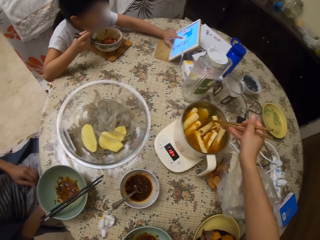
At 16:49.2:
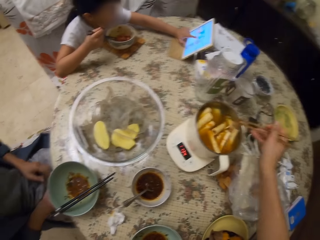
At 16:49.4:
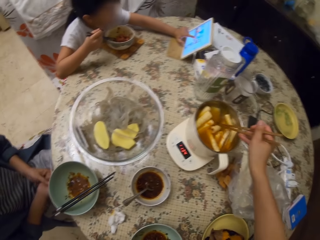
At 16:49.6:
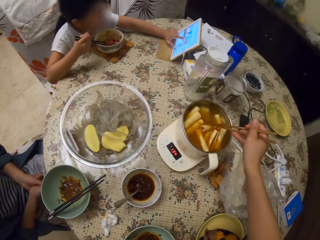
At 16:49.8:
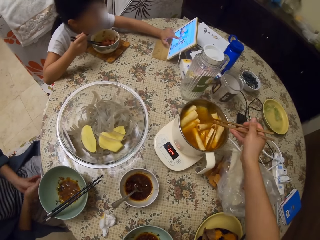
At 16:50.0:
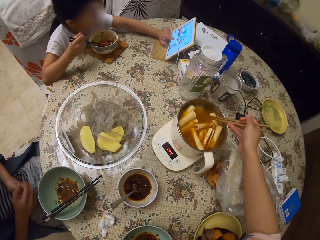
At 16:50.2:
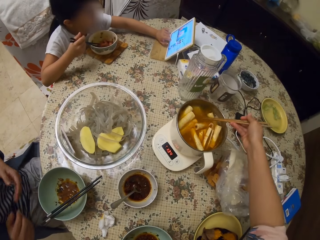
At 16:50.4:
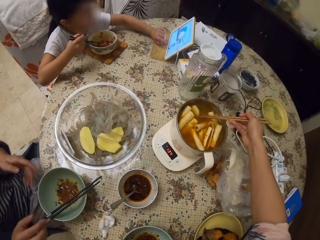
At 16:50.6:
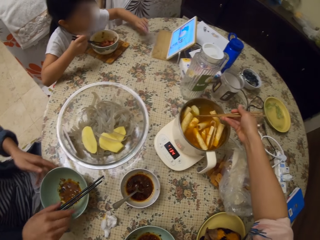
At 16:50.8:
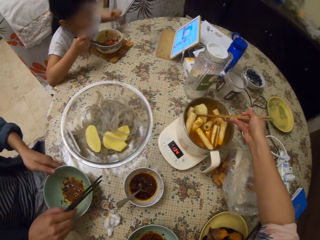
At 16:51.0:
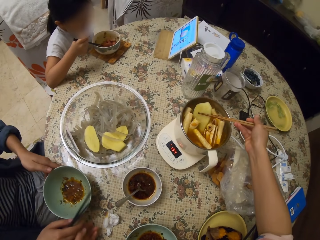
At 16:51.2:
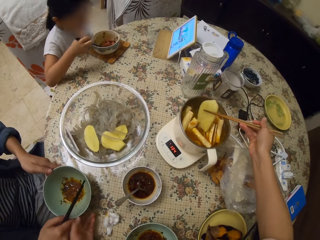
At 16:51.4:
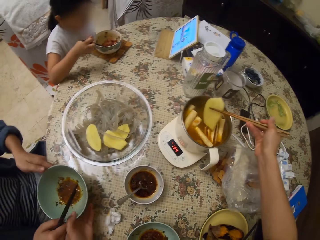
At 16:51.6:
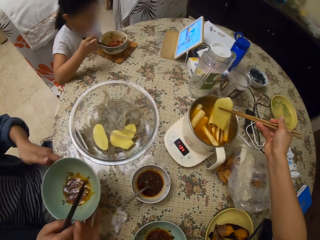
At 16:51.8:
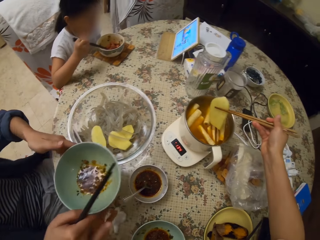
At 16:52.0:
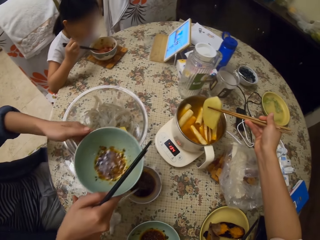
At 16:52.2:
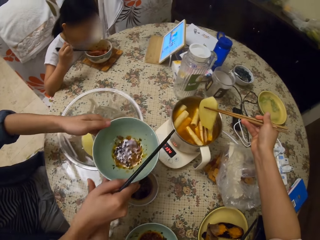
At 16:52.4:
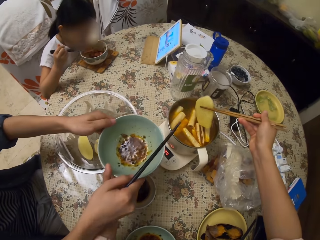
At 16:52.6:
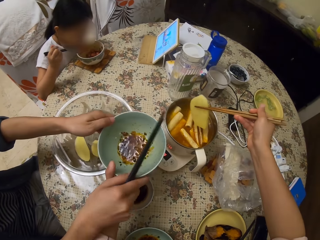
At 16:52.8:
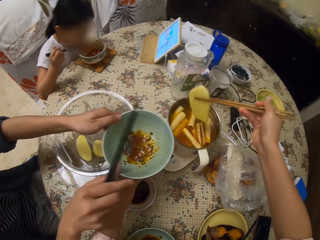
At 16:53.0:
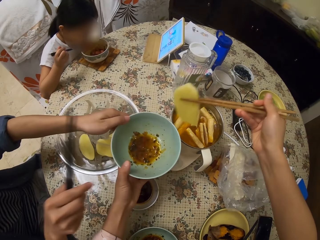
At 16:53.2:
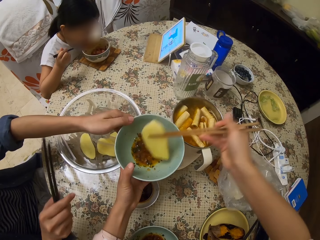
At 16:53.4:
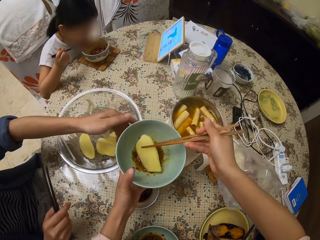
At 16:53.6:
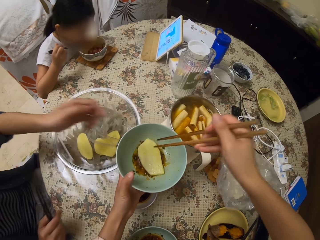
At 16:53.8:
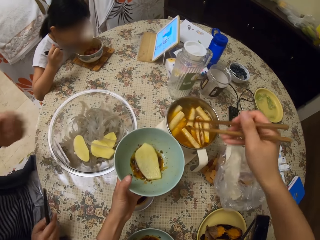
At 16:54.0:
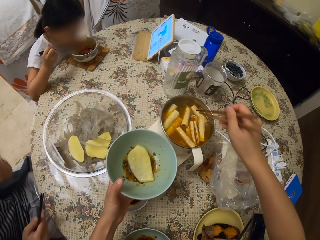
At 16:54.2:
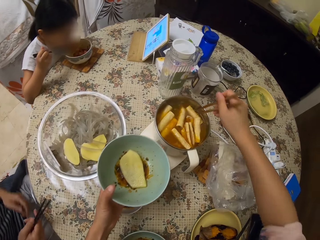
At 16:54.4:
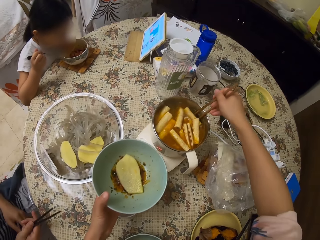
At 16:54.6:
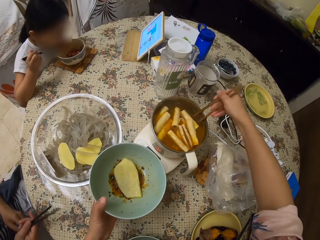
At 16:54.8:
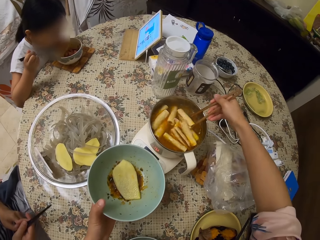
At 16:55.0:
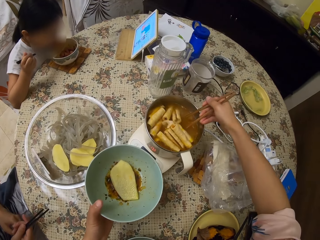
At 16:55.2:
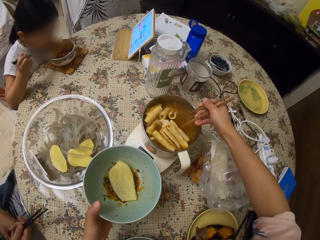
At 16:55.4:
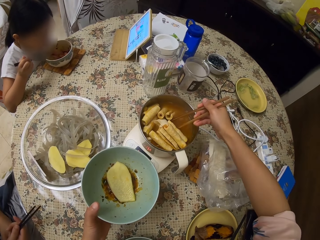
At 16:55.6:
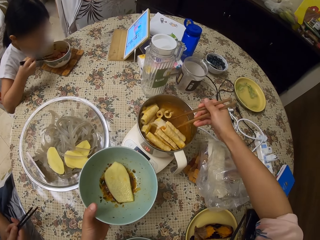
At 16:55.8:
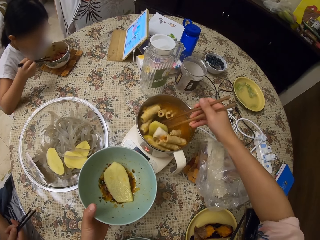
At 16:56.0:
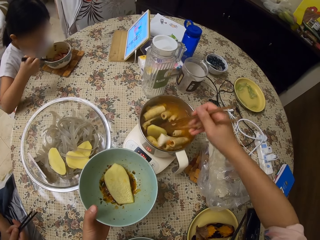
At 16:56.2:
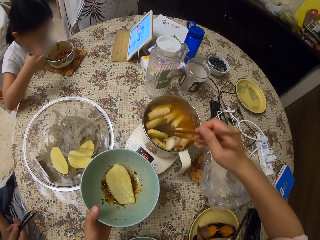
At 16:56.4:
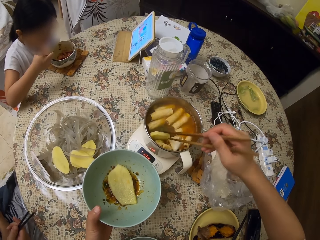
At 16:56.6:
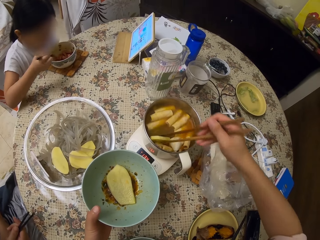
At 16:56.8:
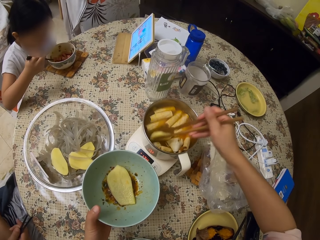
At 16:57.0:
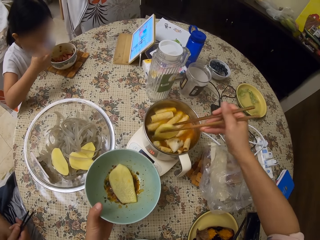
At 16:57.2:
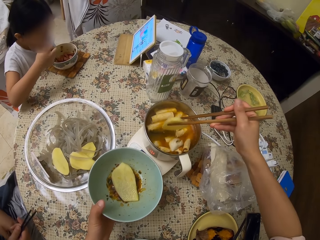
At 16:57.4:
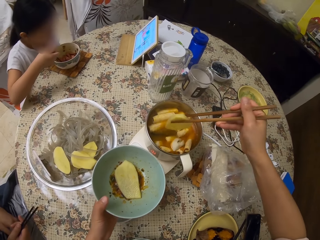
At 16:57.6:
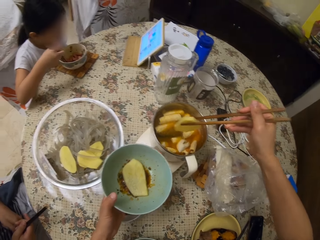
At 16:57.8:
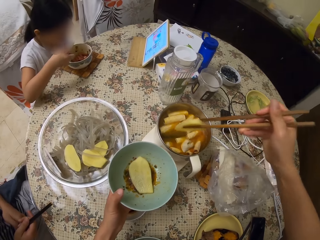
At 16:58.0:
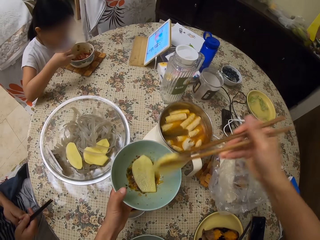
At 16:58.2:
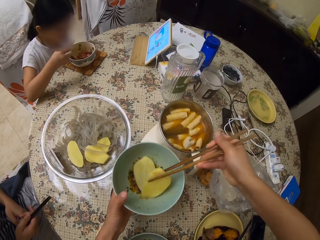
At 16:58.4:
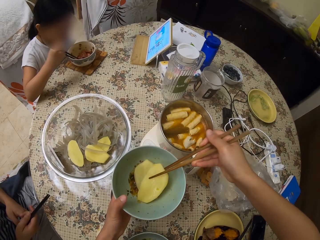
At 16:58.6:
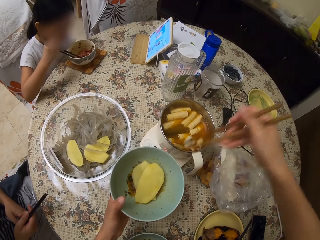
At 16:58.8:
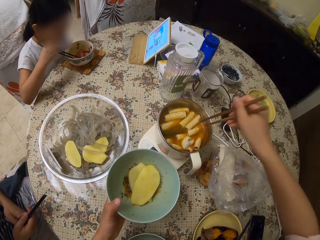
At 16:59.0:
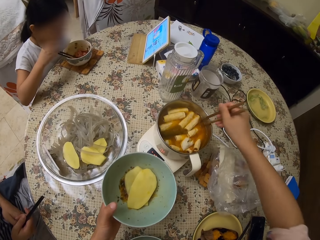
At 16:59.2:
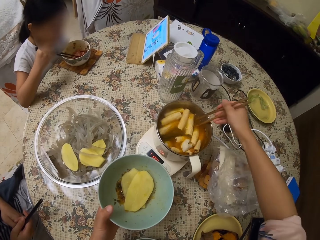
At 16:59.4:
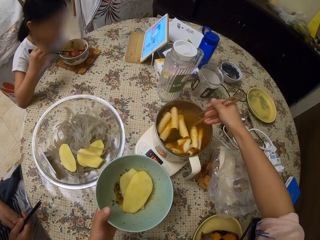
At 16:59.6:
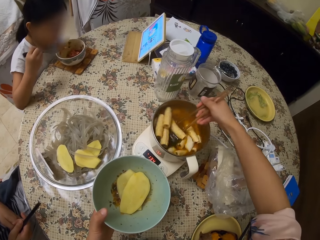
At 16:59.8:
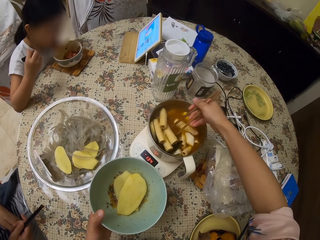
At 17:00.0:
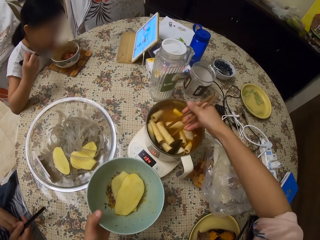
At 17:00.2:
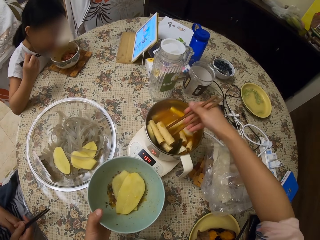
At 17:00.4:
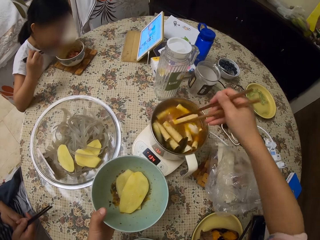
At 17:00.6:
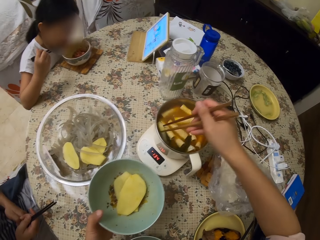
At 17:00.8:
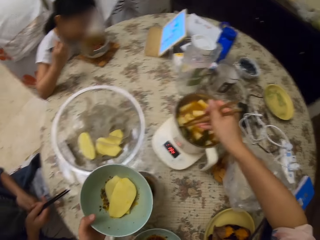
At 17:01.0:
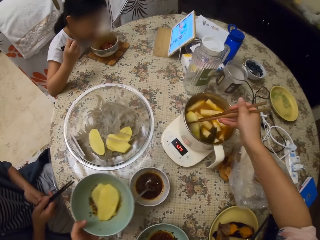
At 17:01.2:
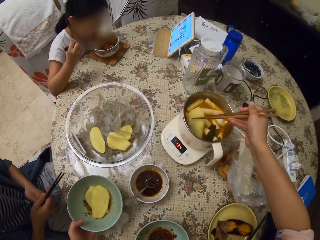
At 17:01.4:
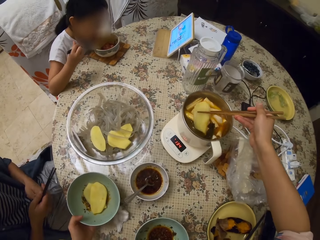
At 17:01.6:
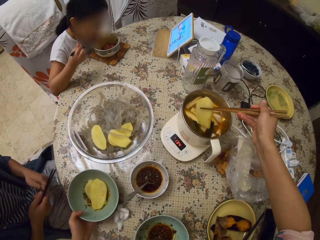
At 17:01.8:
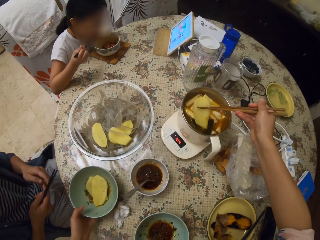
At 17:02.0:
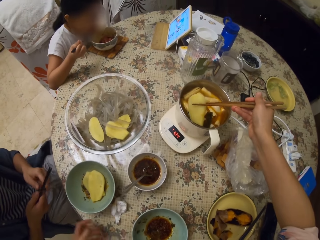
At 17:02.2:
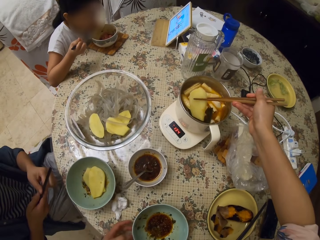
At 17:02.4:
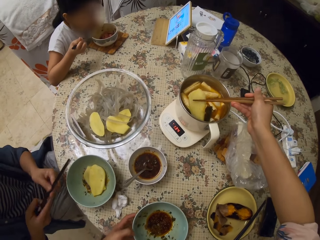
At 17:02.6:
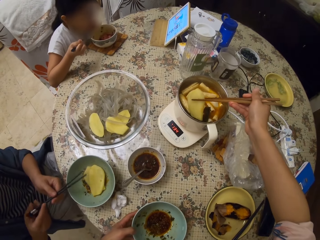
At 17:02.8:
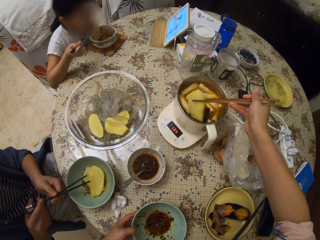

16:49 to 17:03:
The camera wearer picks a potato in a pot with chopsticks. A woman rubs her hands, picks up chopsticks and picks up a bowl on the table. The camera wearer moves their hand. A girl picks something in a bowl with chopsticks. The camera wearer picks the bowl from the woman. The girl puts something in her mouth. The woman gives the camera wearer the bowl. The camera wearer puts a potato in the bowl. They pick a potato in the pot with the chopsticks. The girl picks something in a bowl with chopsticks. The camera wearer puts the potato in the bowl. They move something in the pot with the chopsticks. The girl puts something in her mouth. The camera wearer picks a potato in the pot with the chopsticks. They put the bowl on the table.

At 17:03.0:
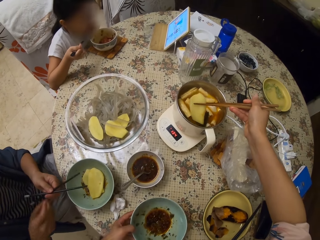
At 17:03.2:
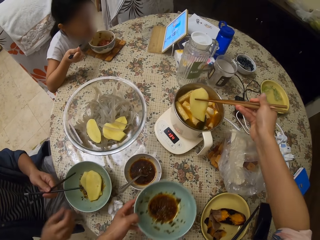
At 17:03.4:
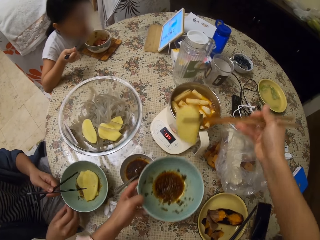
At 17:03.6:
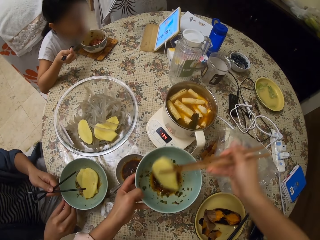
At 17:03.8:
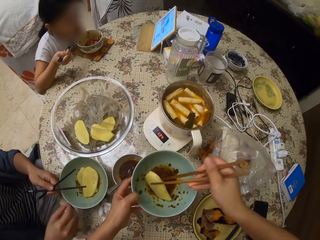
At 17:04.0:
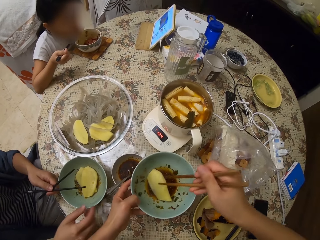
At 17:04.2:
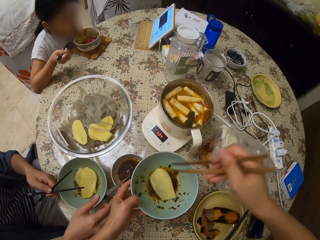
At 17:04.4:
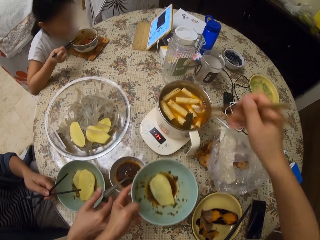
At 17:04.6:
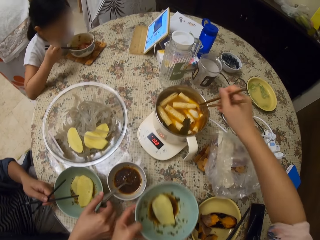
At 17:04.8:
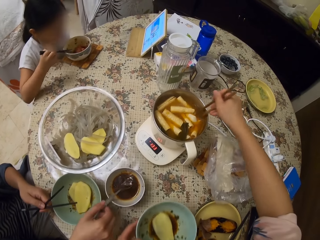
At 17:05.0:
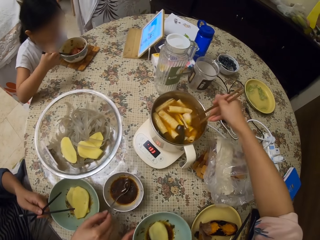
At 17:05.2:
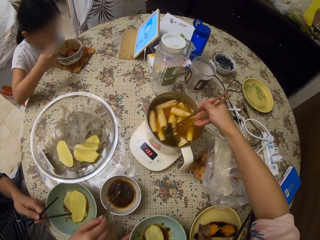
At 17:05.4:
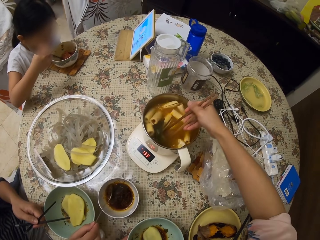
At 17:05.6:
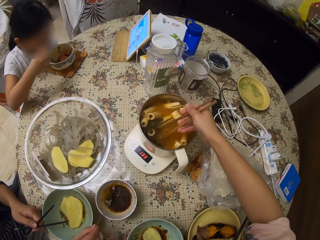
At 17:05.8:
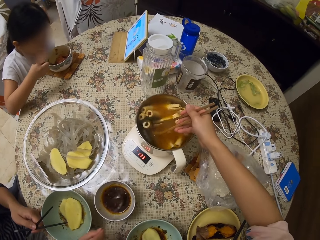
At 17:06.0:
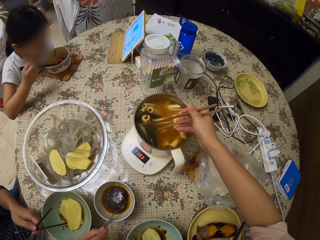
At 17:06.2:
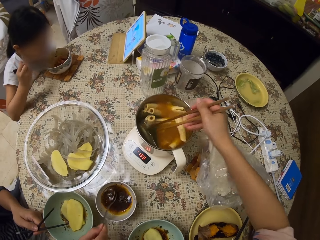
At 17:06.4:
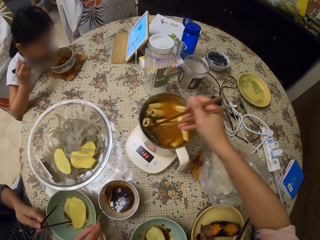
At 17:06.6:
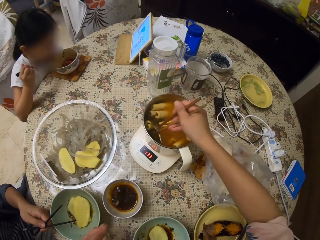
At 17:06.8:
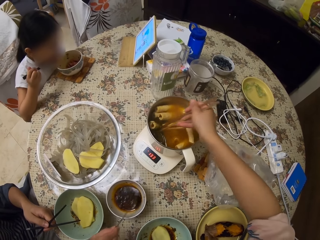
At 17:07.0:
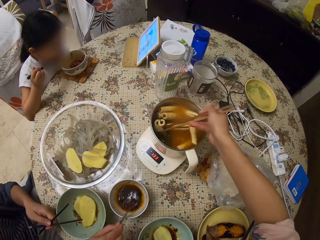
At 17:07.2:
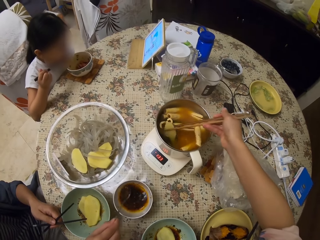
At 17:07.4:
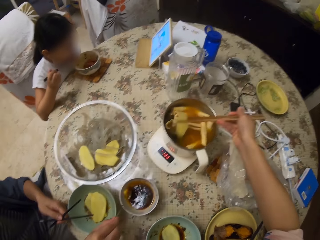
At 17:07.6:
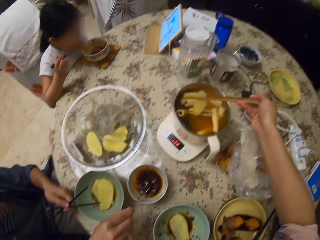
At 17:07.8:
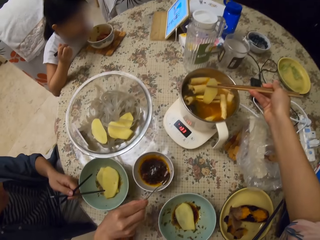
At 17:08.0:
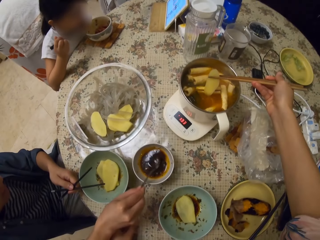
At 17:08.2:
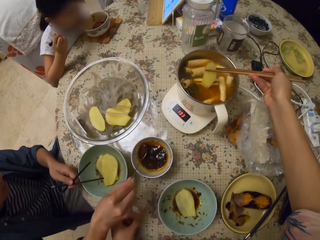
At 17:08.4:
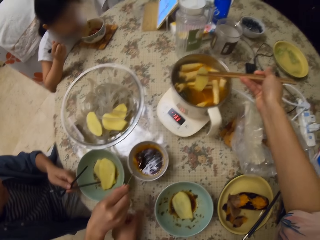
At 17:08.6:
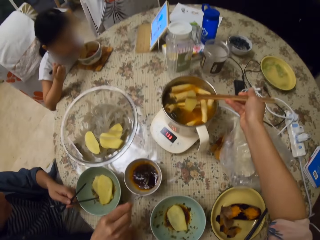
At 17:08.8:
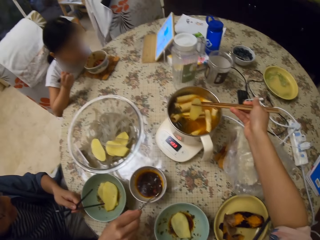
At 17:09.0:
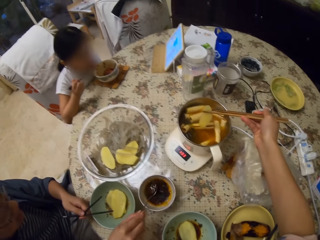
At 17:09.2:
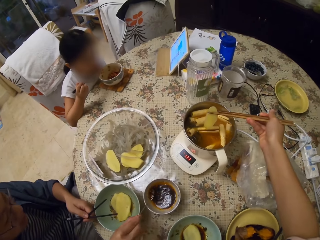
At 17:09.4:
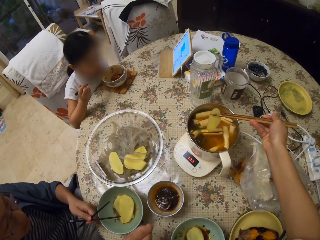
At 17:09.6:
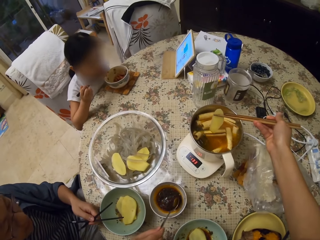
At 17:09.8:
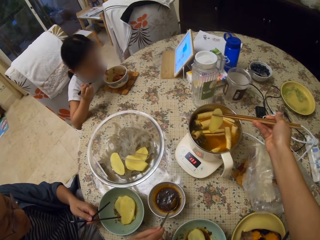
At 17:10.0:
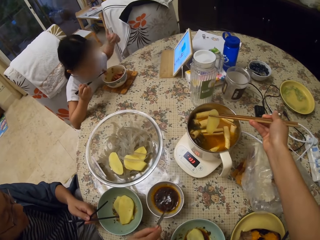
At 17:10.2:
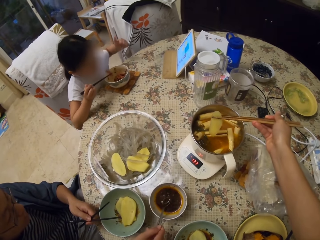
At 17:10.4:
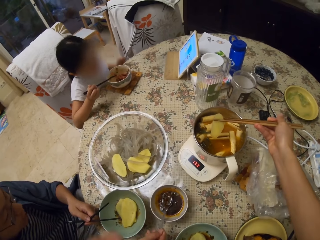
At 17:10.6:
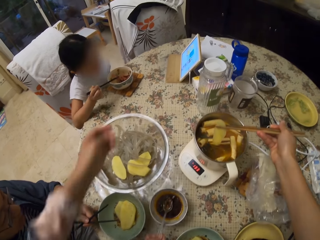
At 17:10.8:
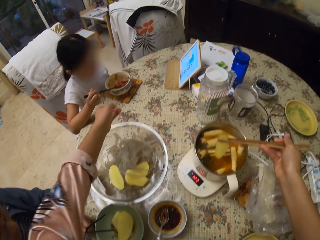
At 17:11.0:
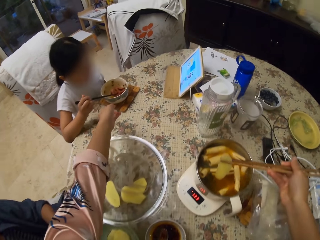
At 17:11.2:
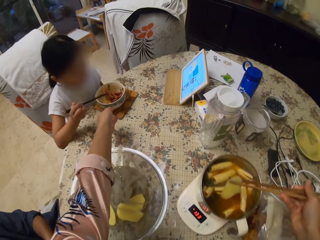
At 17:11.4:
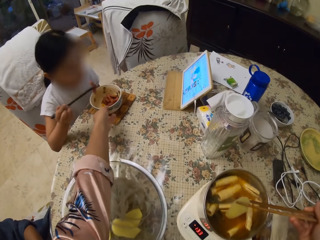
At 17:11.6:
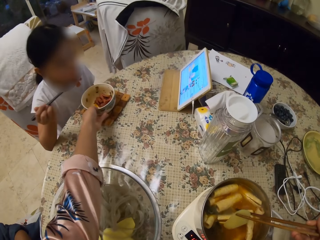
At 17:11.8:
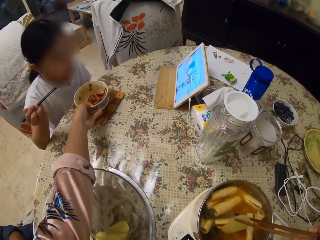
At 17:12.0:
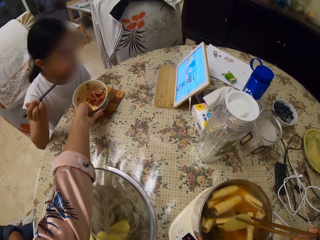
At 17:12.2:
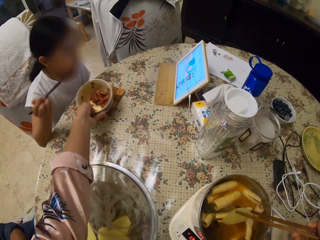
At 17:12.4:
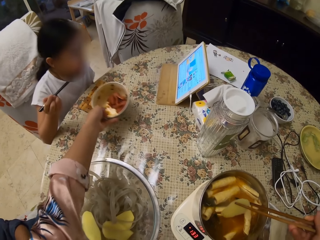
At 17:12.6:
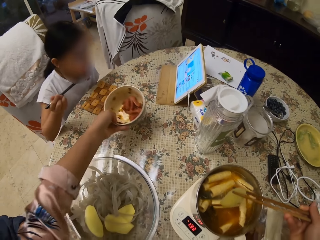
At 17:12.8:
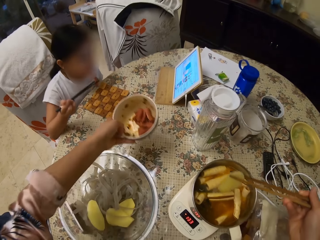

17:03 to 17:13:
The camera wearer picks up a bowl on the table. A woman moves a bowl on the table. The camera wearer puts a potato in the bowl. The woman picks up a spoon. The camera wearer moves something in a pot with chopsticks. A girl picks something in a bowl with chopsticks. The woman turns the soup with the spoon. The girl puts something in her mouth. The camera wearer picks a potato in the pot with the chopsticks. They look around. The girl uses gestures. The camera wearer stretches their hand. They pick up a bowl on the table. The girl bites something.
